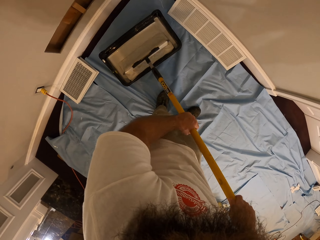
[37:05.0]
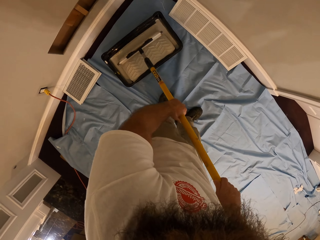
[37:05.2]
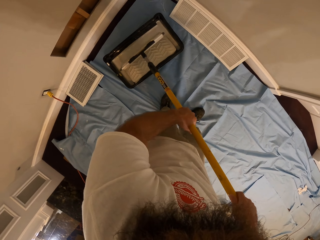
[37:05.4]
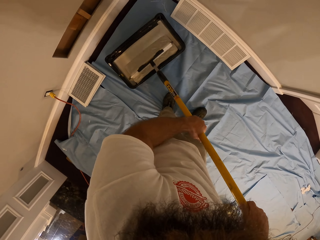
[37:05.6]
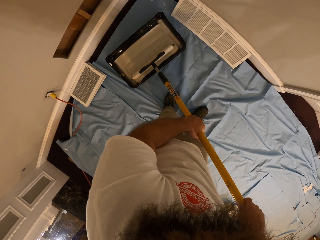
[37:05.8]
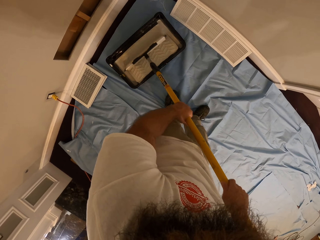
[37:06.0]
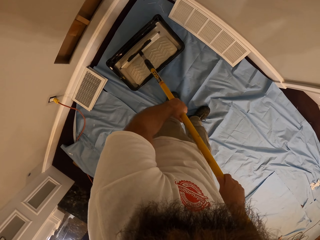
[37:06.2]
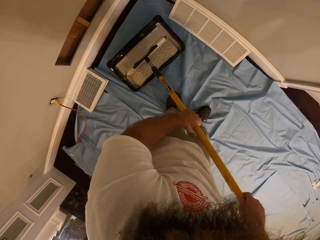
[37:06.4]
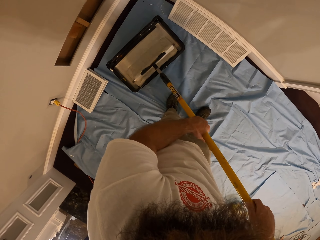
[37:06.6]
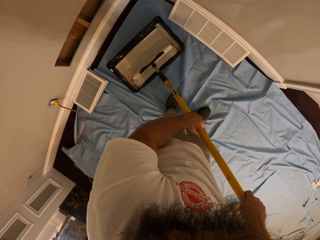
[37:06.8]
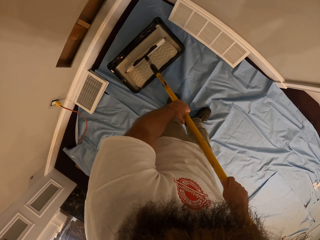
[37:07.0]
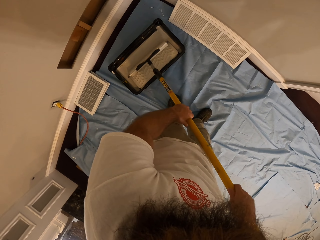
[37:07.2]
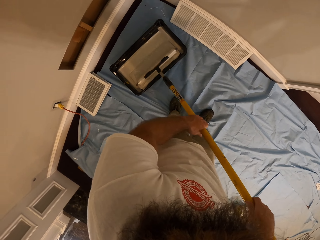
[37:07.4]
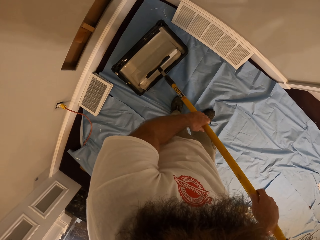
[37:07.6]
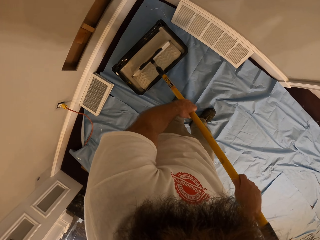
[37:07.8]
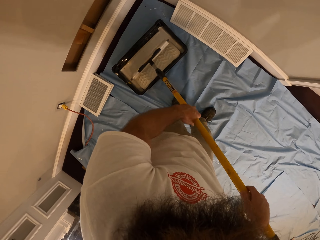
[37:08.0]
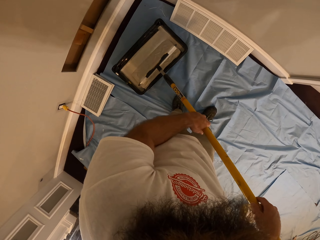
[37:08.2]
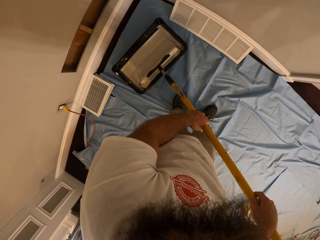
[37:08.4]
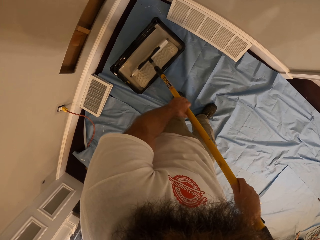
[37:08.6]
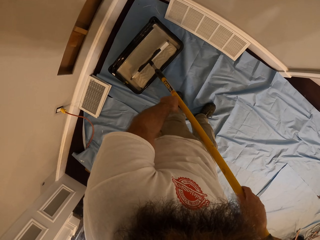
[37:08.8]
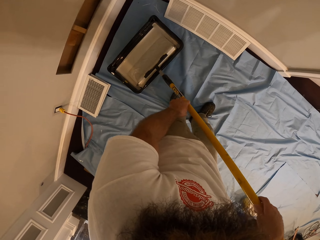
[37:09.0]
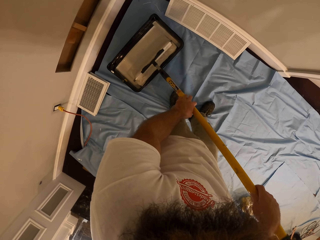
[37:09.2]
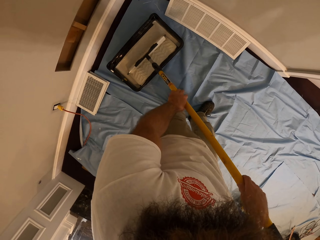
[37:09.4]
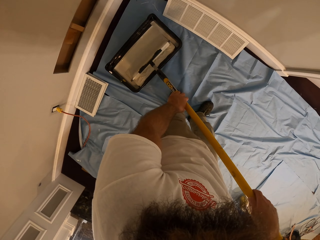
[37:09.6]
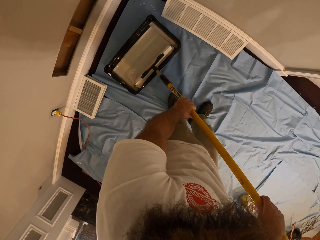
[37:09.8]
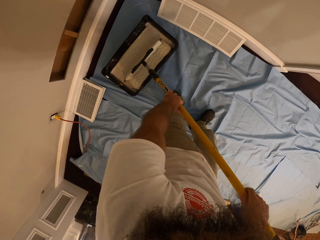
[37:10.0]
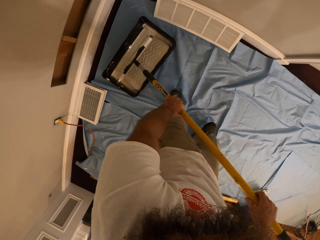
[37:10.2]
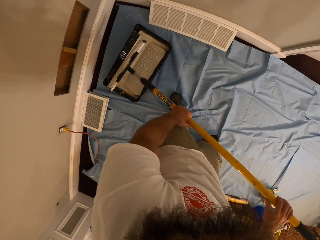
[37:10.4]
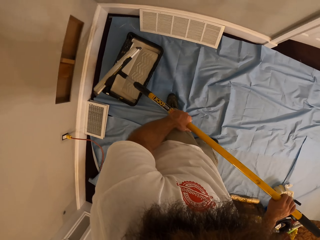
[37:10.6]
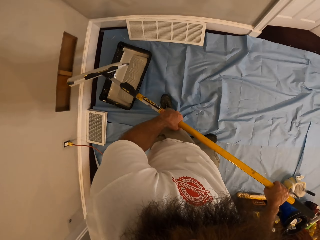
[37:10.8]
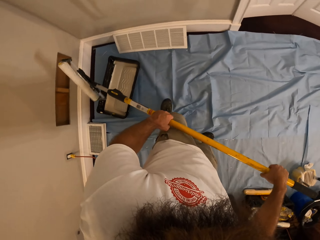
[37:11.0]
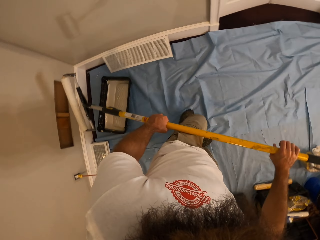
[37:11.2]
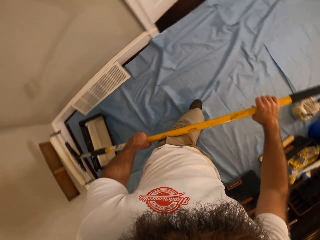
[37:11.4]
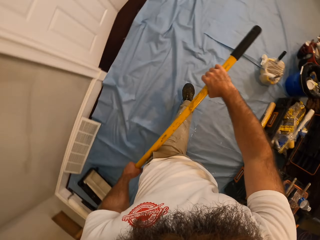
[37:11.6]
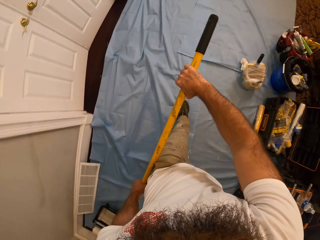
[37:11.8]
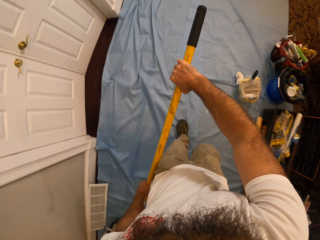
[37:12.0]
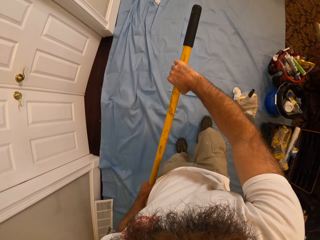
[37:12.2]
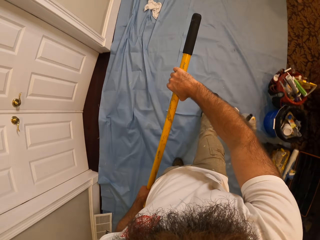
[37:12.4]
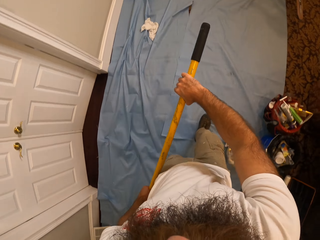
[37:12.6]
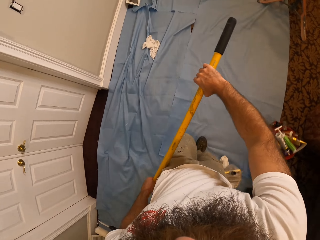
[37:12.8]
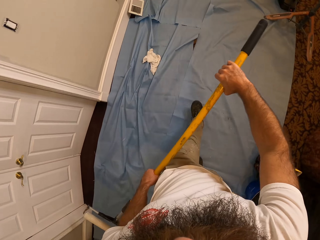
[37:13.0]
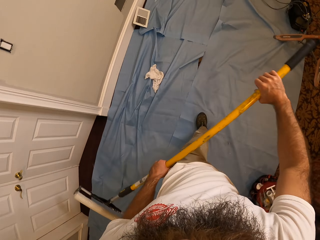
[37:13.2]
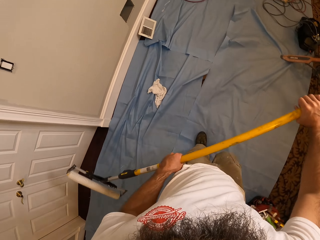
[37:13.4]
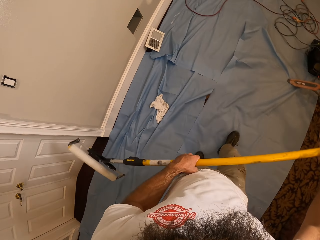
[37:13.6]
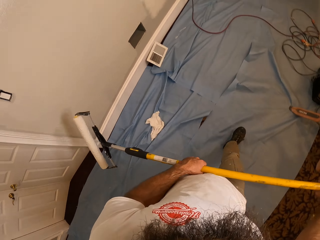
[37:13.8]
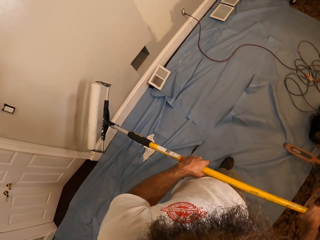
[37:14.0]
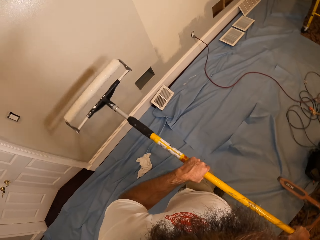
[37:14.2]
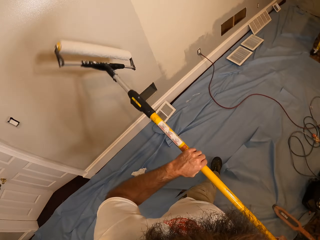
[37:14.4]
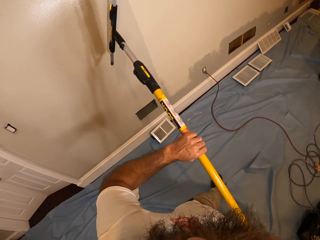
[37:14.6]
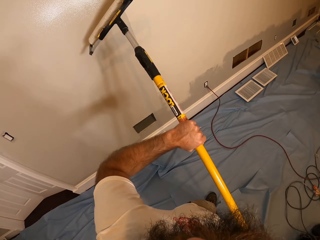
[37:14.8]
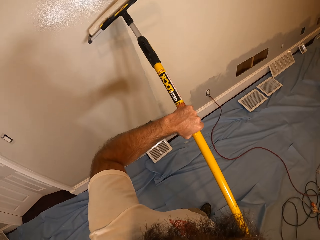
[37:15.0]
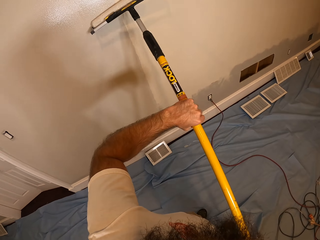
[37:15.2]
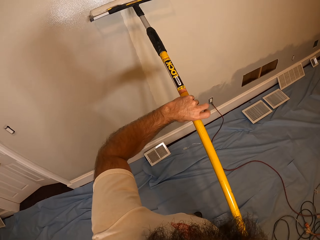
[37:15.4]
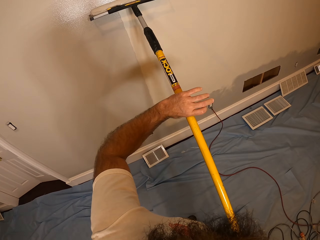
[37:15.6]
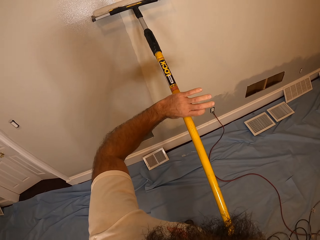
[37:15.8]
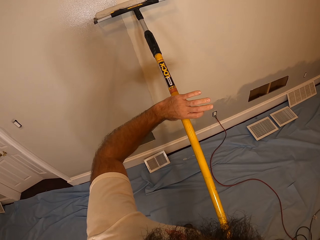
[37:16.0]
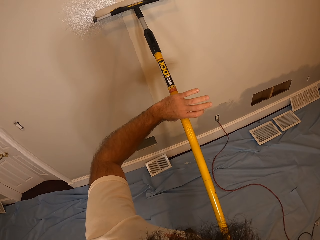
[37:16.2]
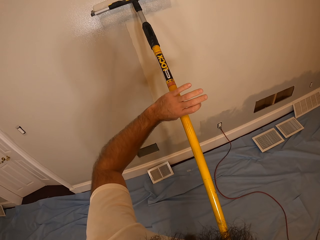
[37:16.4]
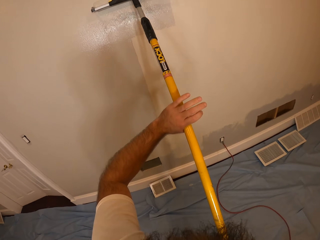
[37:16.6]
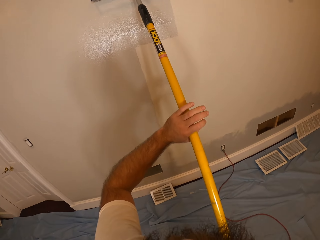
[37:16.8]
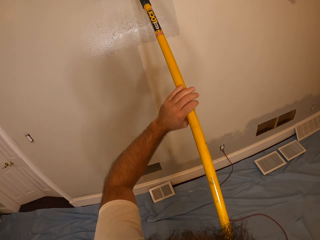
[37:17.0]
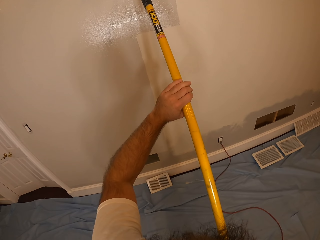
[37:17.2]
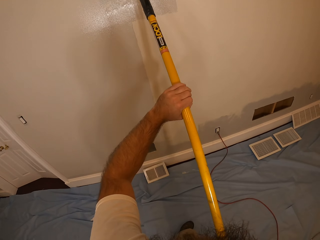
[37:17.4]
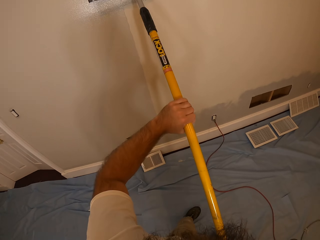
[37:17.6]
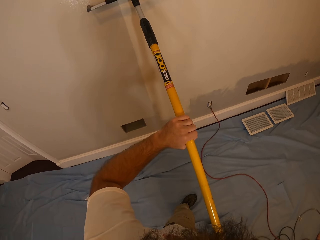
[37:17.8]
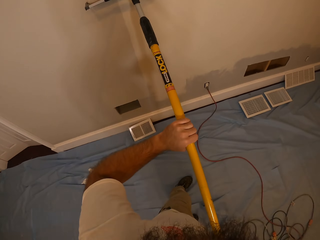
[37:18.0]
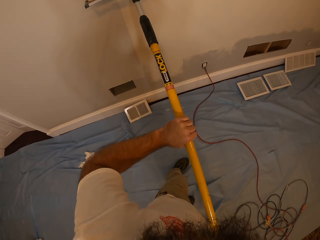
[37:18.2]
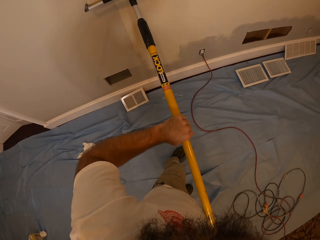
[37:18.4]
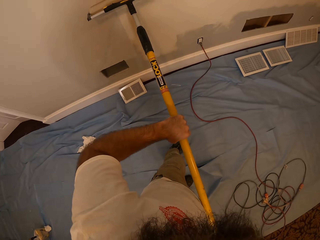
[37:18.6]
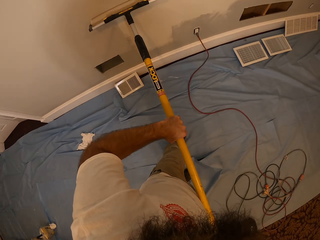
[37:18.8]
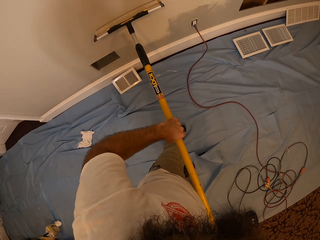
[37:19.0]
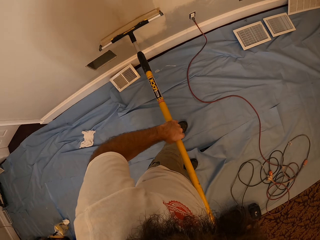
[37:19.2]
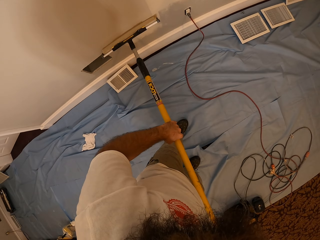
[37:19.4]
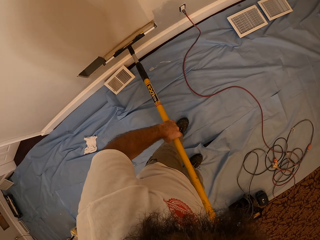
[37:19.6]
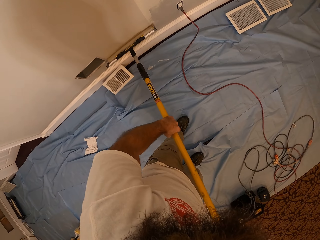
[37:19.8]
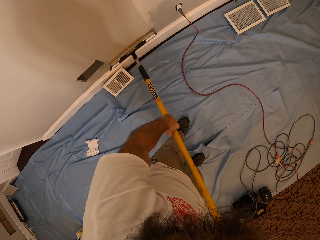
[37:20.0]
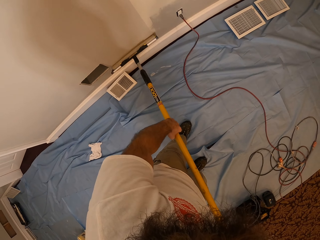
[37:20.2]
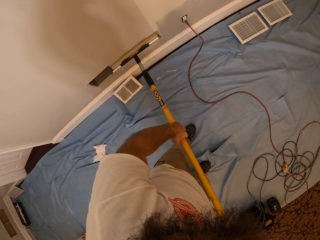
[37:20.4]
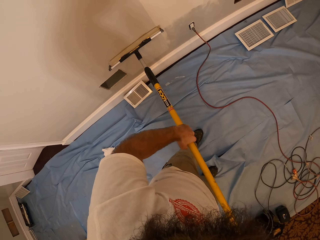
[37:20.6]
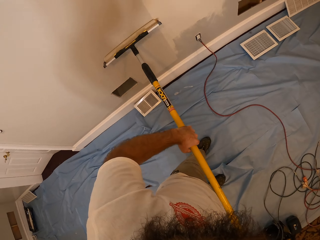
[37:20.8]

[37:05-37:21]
The camera wearer lifts the paint roll. They walk. They paint the wall with the roller in both hands.

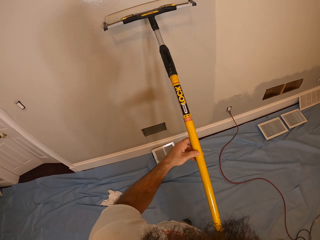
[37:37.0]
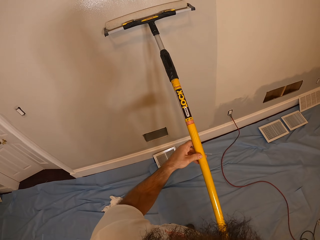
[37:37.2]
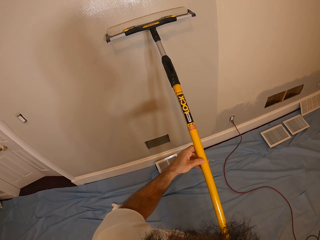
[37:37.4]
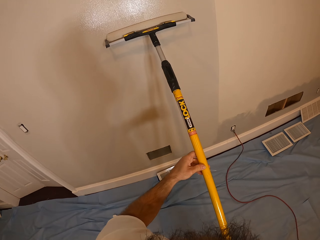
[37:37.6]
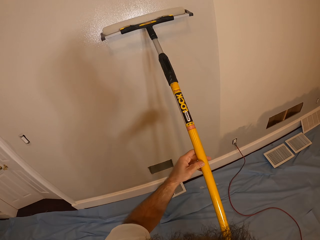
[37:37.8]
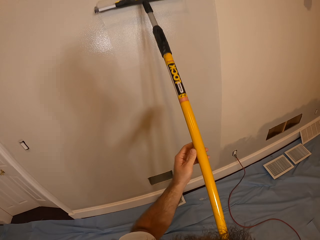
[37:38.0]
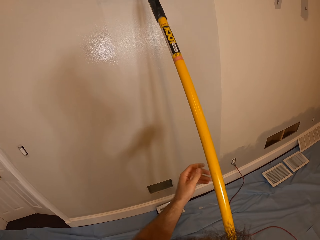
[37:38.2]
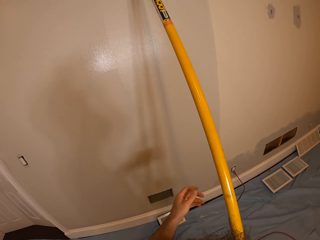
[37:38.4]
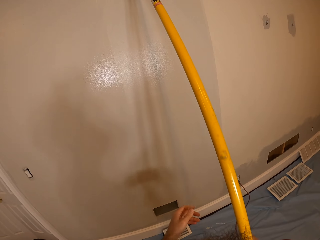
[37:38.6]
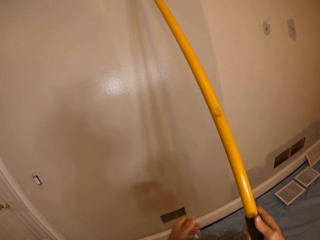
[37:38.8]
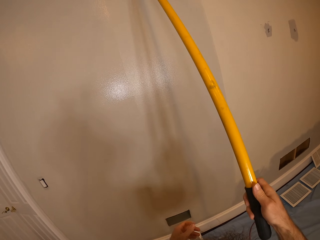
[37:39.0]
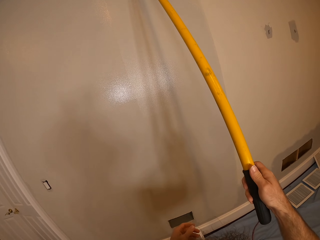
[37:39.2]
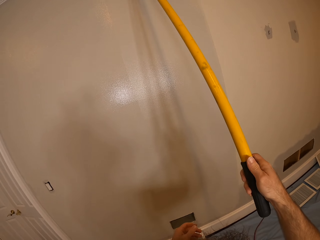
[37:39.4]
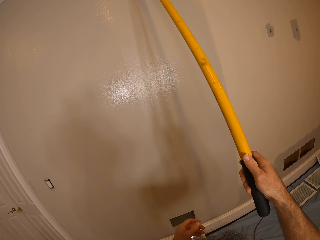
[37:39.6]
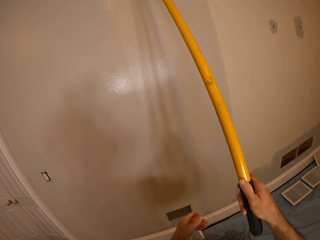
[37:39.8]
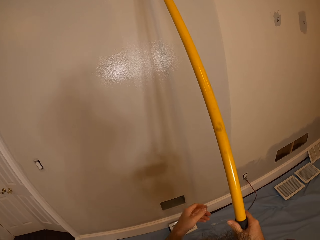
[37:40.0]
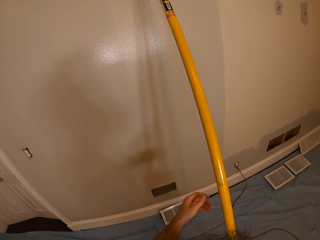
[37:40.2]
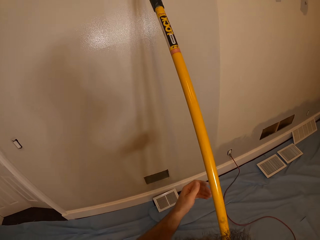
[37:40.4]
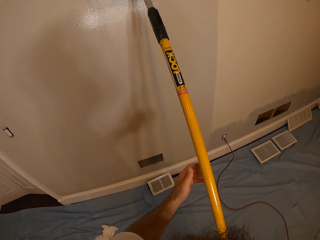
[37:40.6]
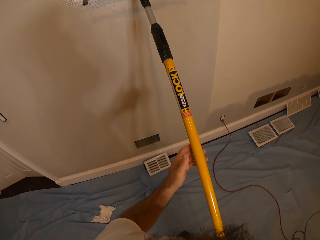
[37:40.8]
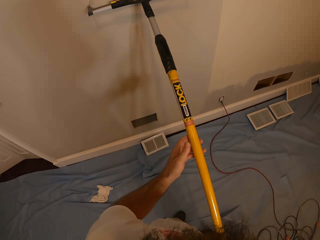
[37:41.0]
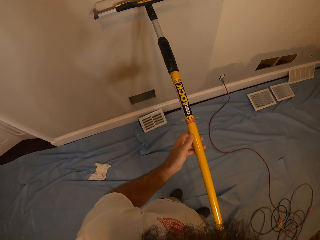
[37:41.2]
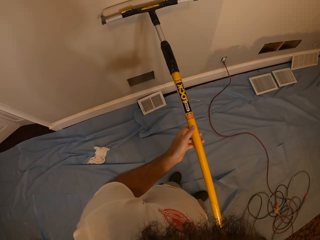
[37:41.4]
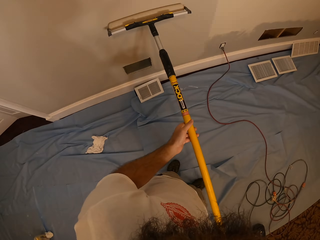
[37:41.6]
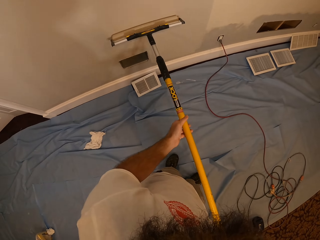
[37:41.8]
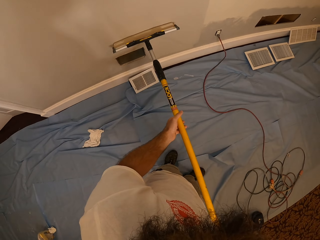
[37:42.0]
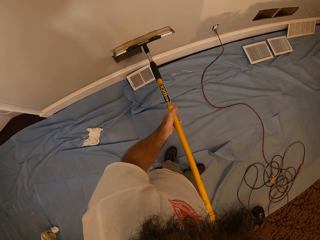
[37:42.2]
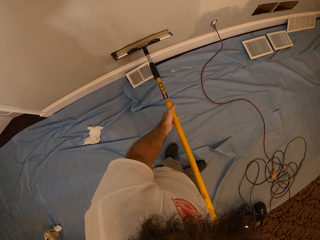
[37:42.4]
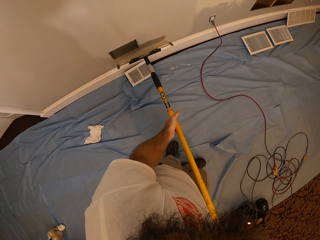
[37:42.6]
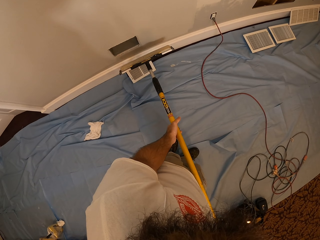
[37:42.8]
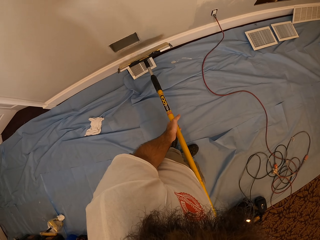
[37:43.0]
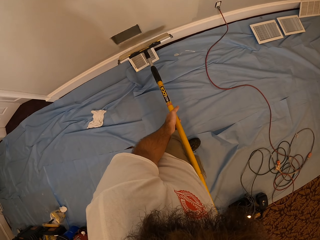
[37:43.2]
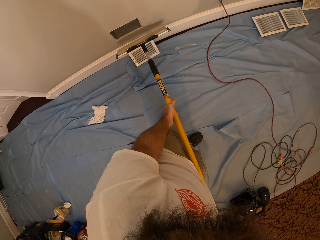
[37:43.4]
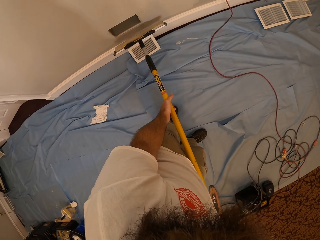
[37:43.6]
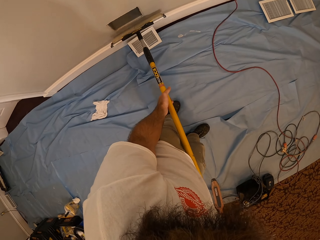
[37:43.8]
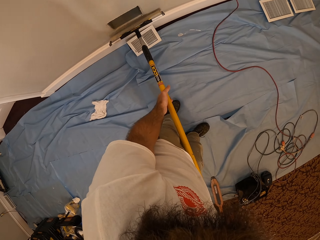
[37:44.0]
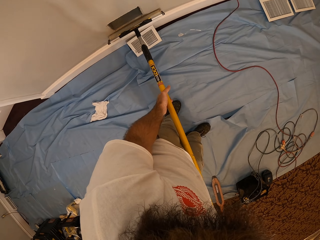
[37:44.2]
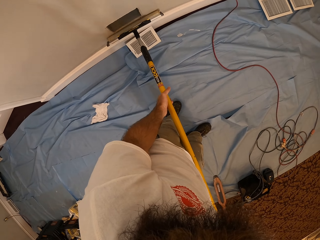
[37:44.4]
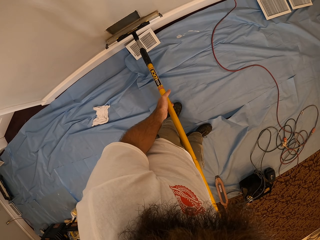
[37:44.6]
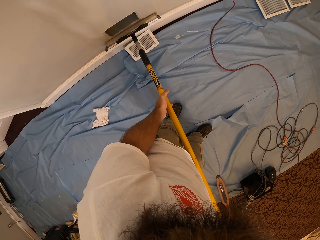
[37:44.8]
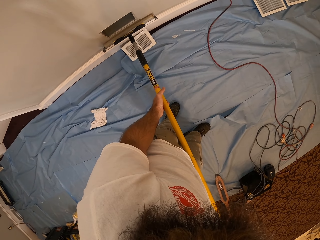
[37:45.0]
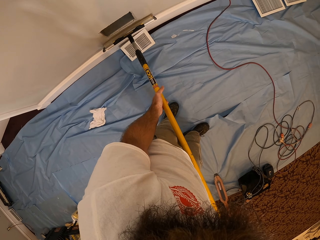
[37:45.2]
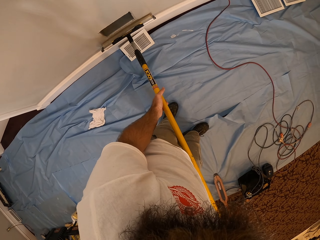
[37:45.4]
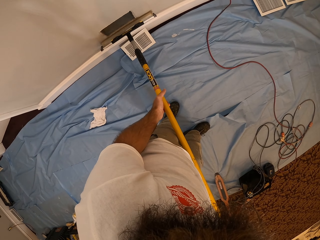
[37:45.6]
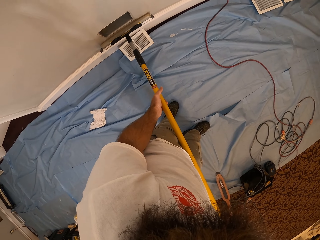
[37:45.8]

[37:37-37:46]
The camera wearer paints the wall with the roller in his right hand. He places his left hand on the roller. He paints the wall with the roller in both hands.
